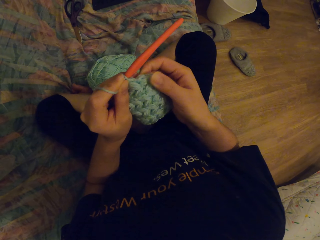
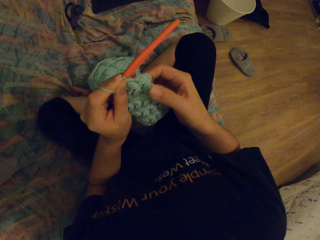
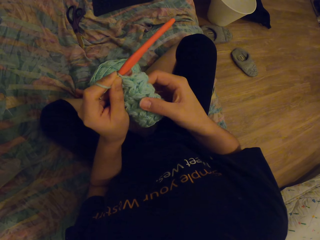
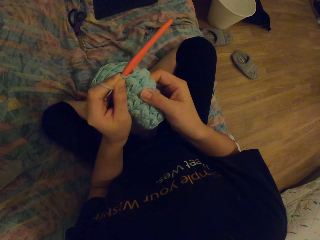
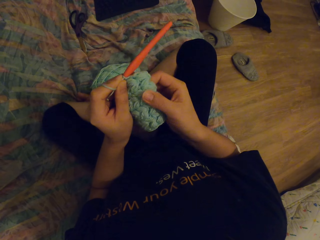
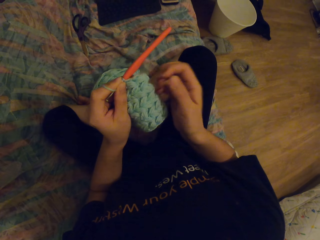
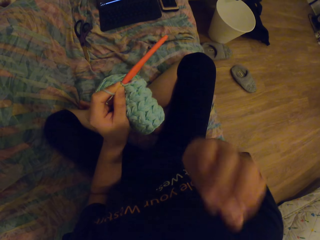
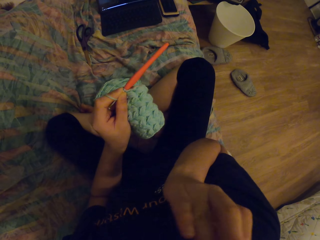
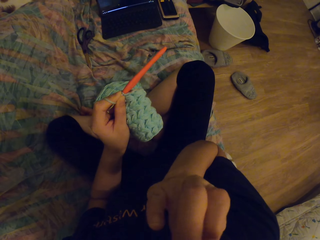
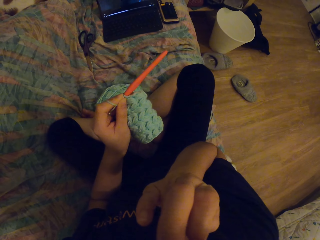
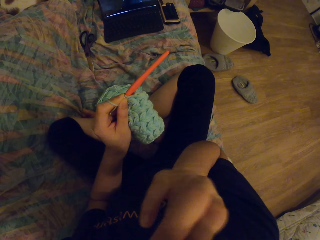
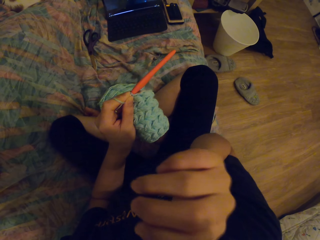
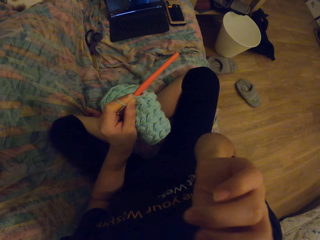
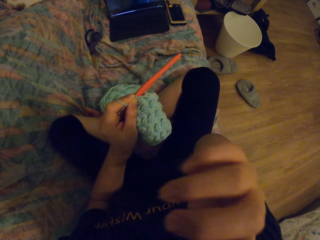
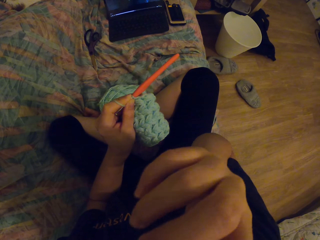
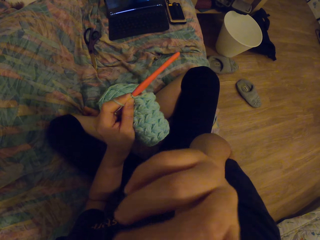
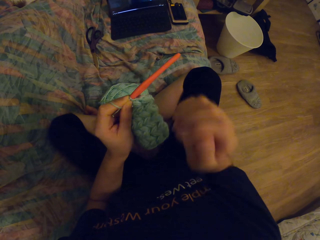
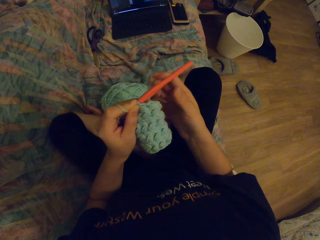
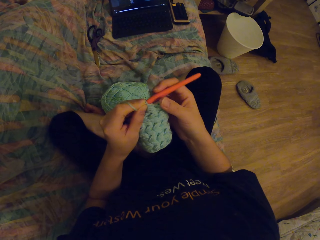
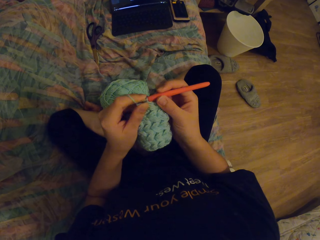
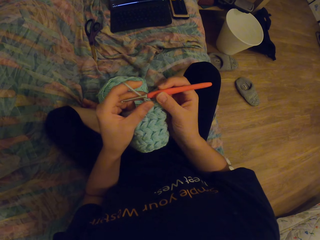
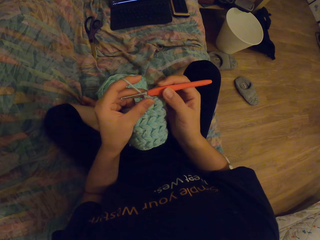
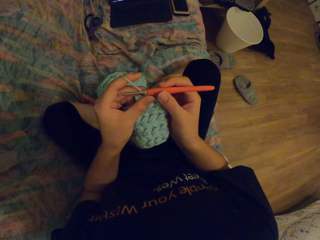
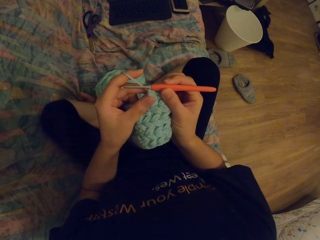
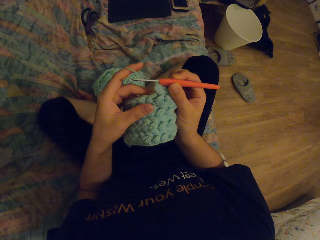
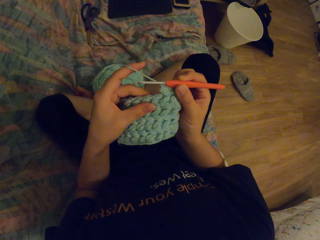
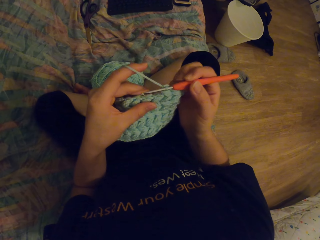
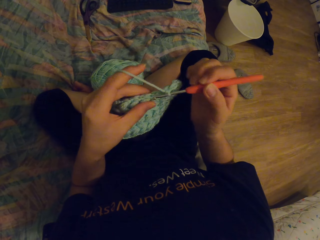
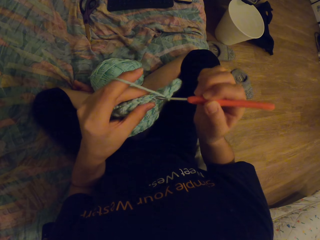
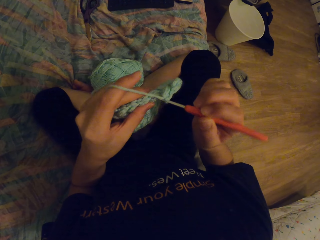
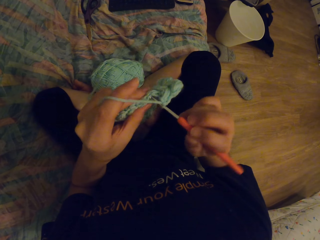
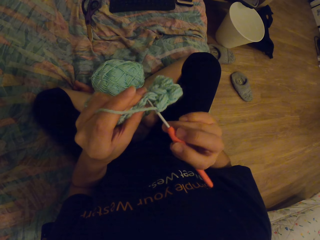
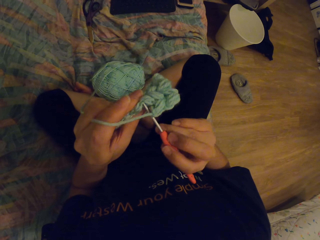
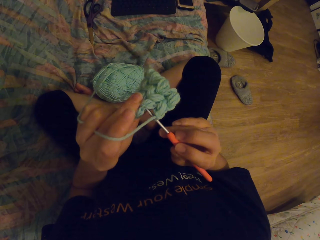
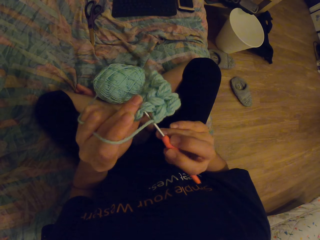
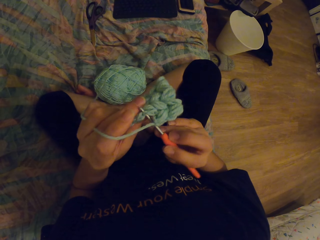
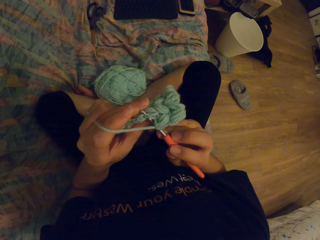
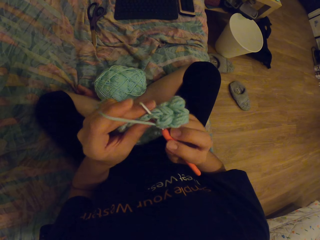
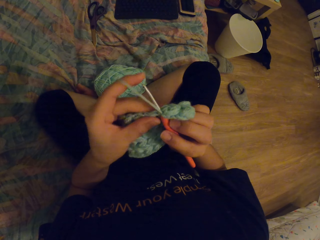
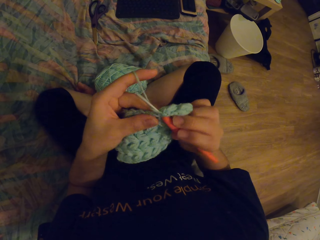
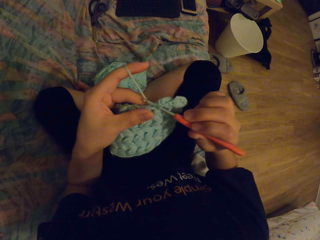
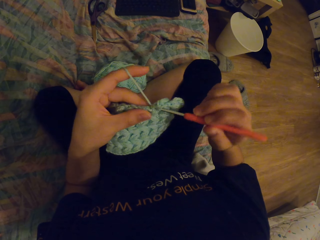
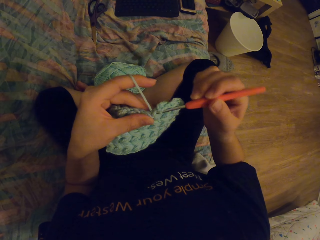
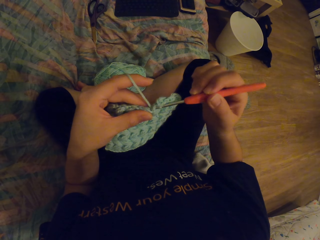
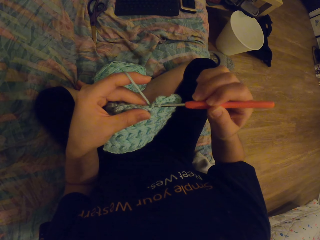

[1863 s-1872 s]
The camera wearer scratches her nose with her right hand. She knits thread with a crochet.

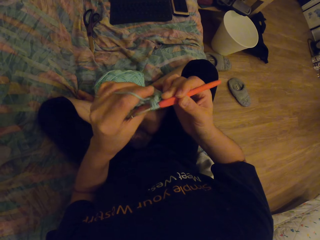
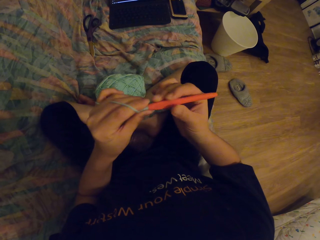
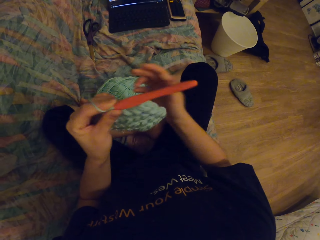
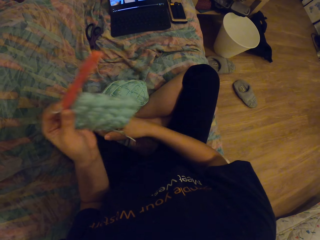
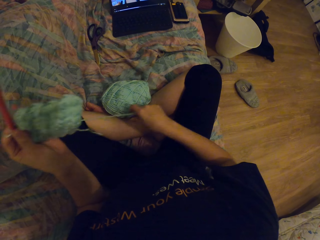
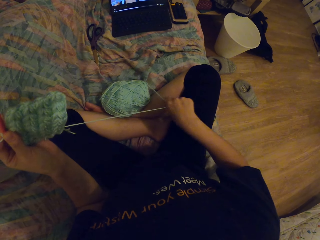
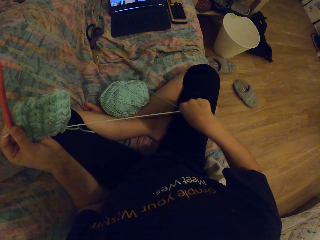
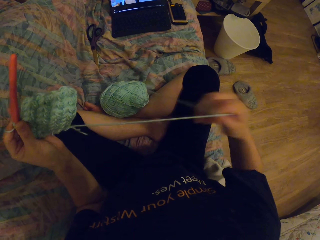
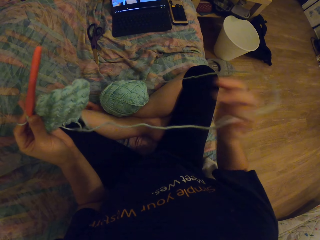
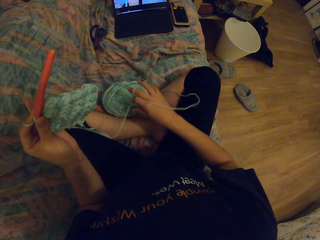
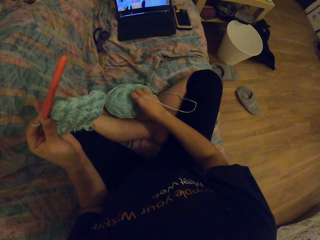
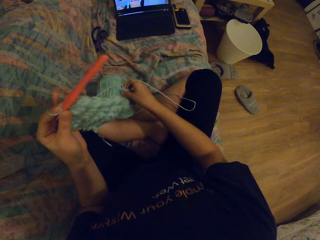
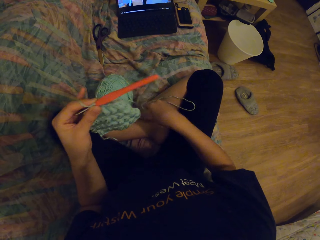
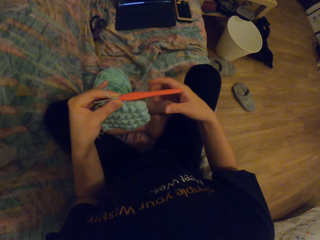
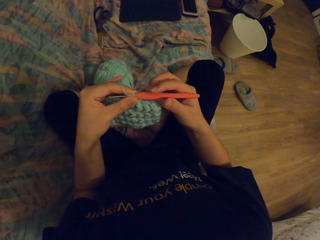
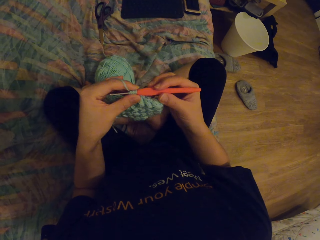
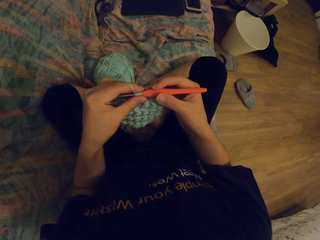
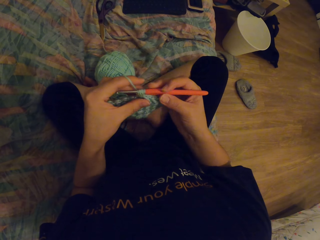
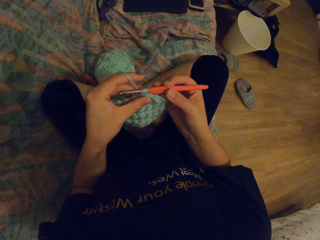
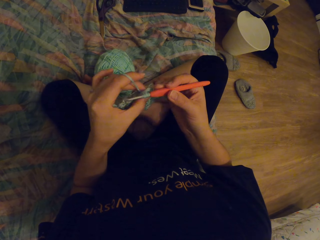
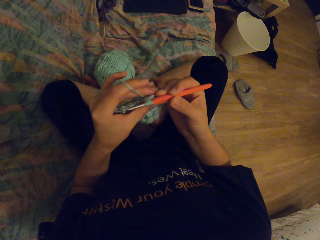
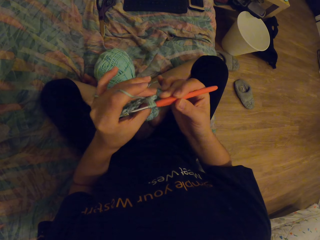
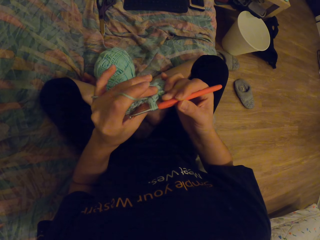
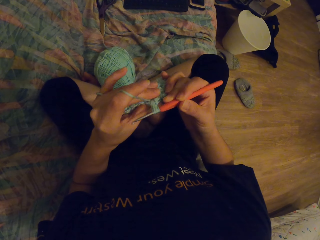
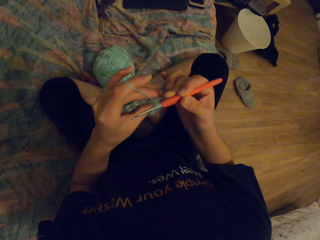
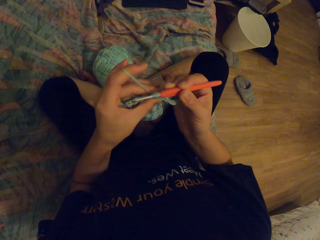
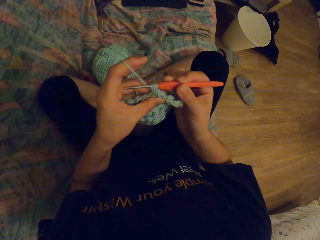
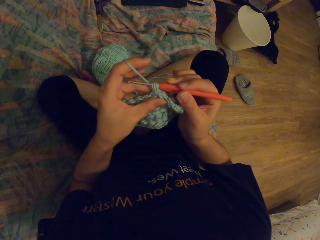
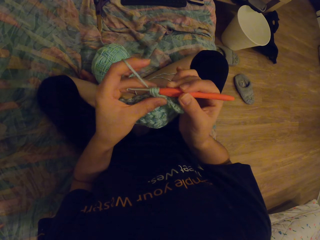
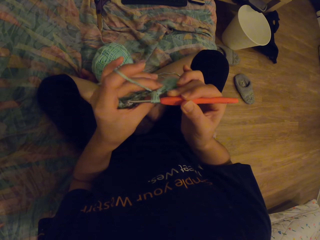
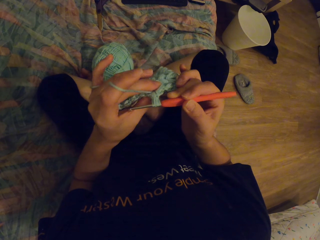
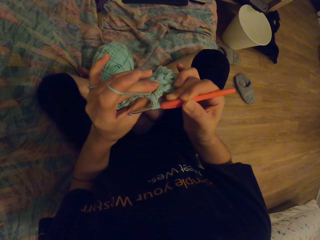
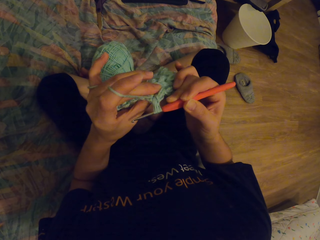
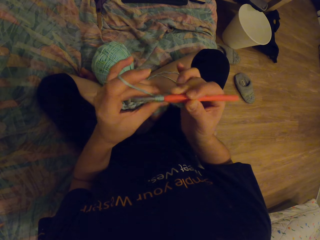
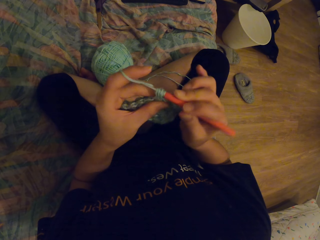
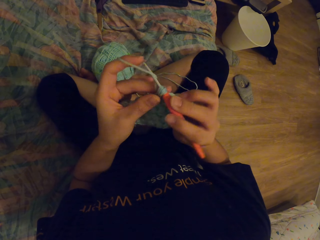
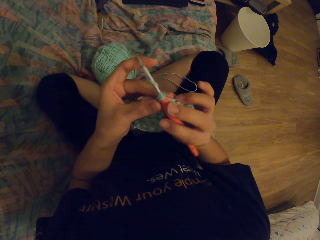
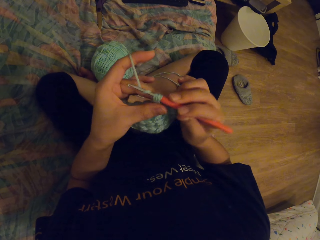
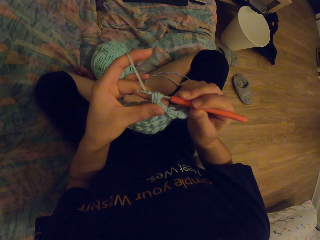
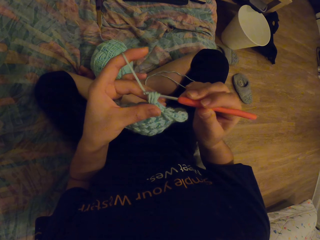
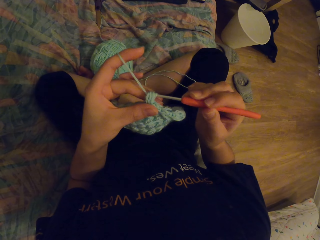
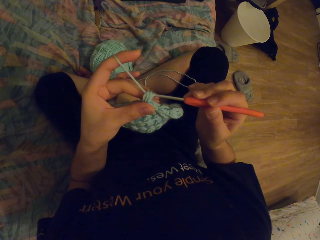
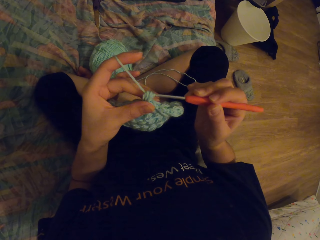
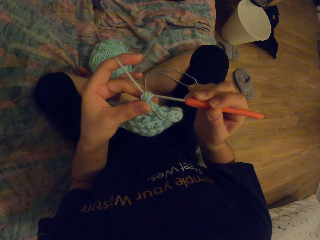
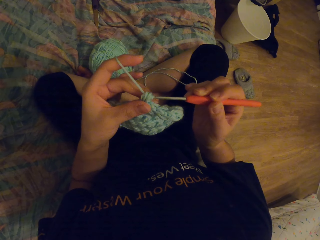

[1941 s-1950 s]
The camera wearer pulls the thread with a hand. They watch a movie. They knit the garment with a crochet hook.
